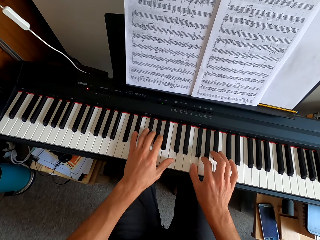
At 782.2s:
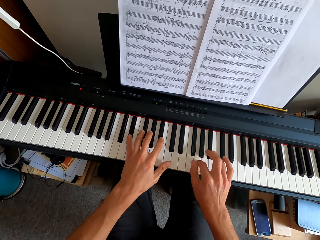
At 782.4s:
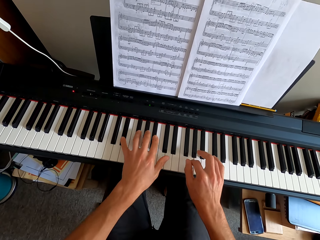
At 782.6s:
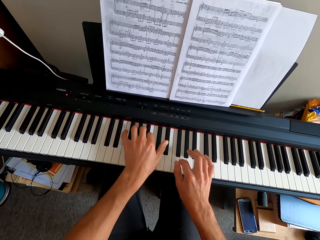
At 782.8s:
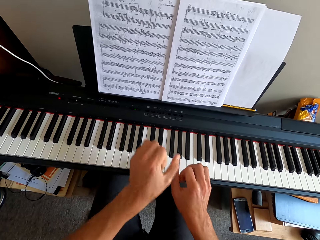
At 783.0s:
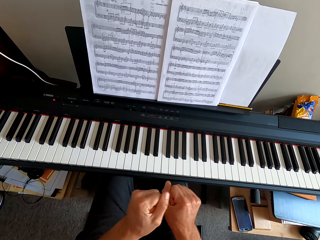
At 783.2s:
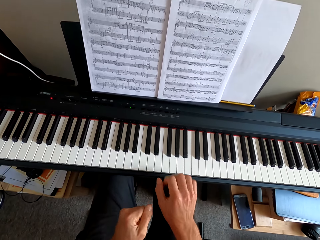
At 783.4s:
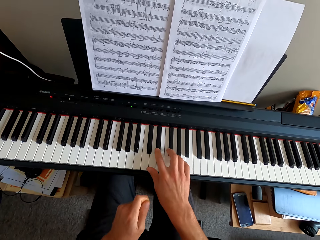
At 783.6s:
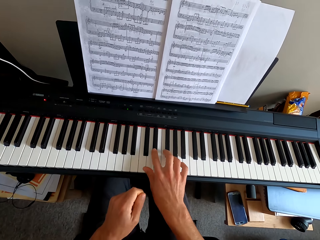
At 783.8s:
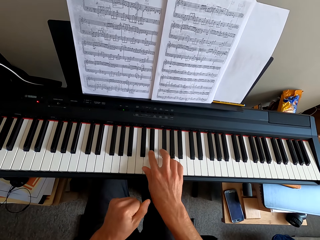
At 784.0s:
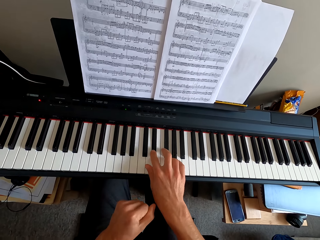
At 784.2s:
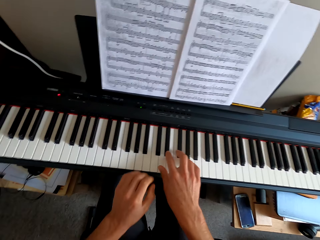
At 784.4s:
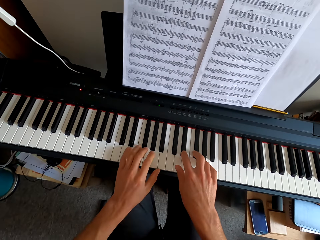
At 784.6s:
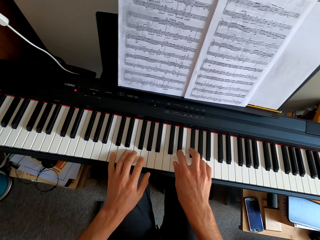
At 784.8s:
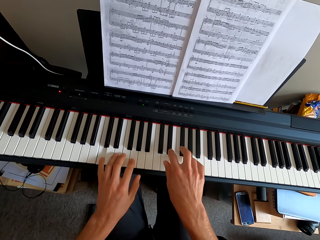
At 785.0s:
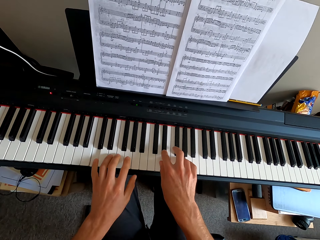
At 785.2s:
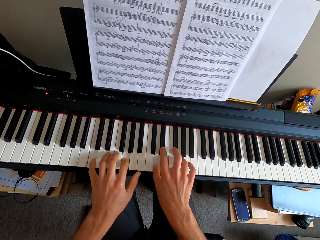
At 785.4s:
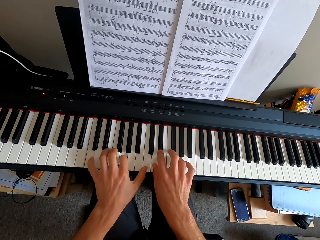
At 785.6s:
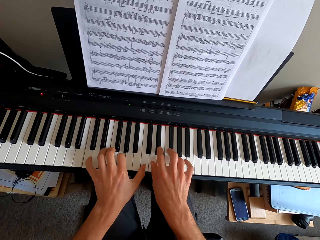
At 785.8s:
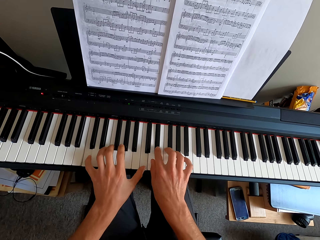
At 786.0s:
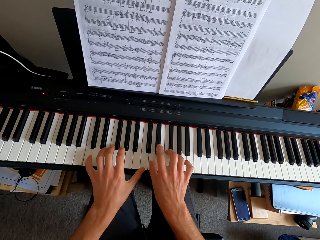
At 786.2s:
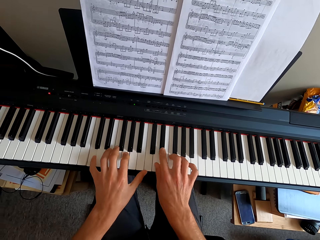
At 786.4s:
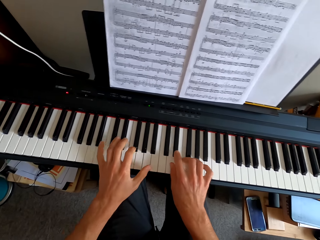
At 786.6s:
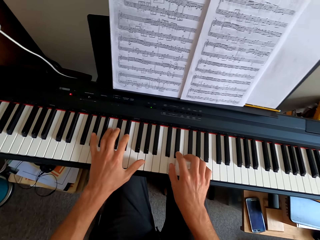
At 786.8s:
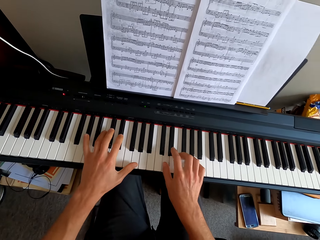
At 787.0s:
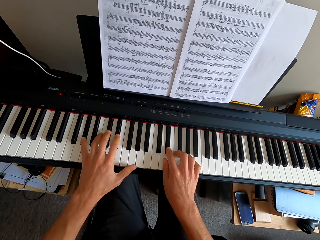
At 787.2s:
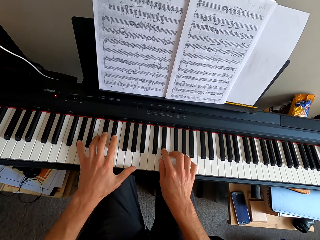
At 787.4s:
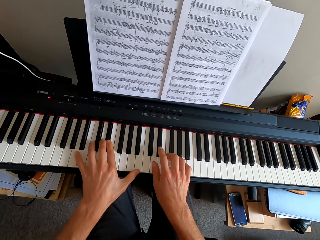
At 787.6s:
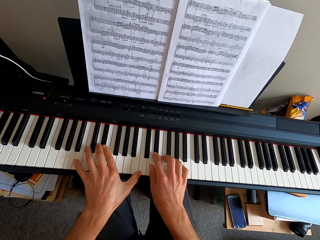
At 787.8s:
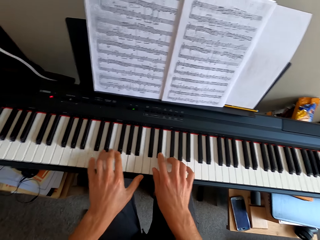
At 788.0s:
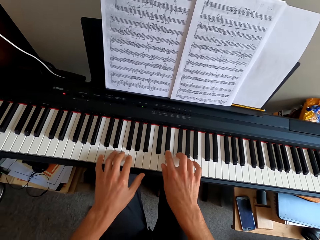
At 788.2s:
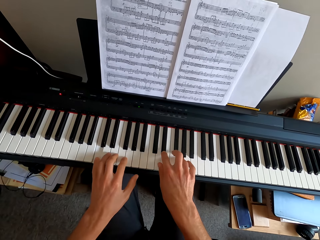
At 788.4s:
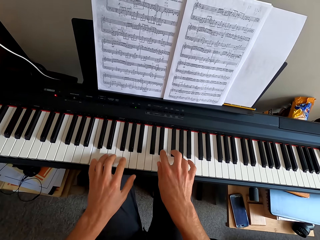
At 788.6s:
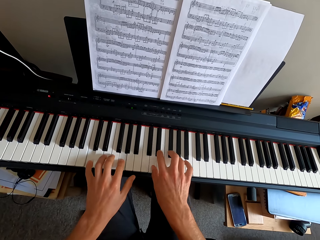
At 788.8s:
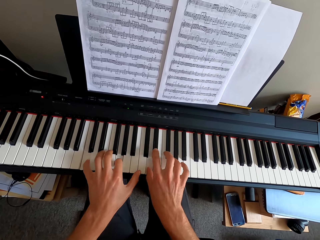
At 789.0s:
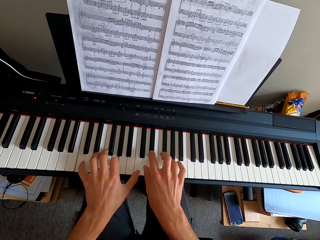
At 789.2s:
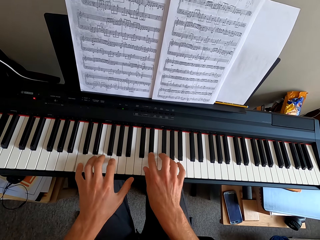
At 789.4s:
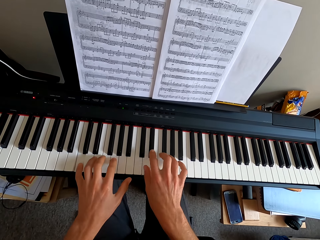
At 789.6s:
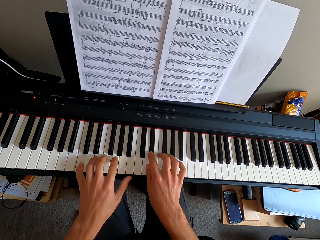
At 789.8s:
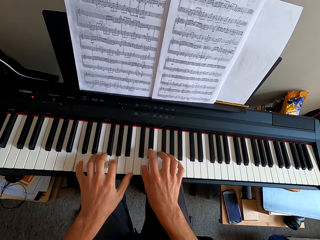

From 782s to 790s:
The camera wearer pulls his hand off the keyboard. He plays the keyboard with both hands.

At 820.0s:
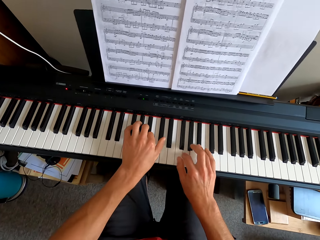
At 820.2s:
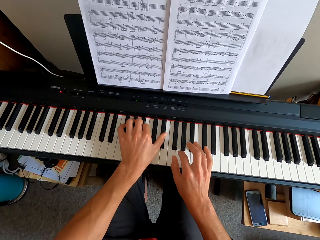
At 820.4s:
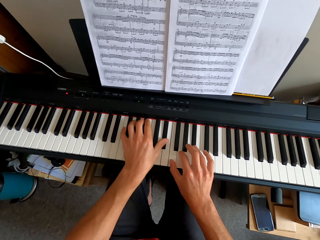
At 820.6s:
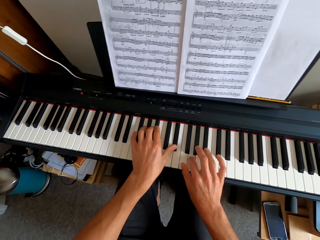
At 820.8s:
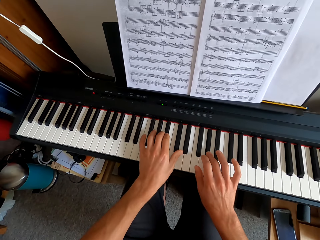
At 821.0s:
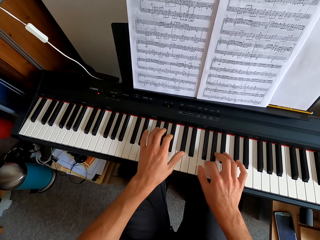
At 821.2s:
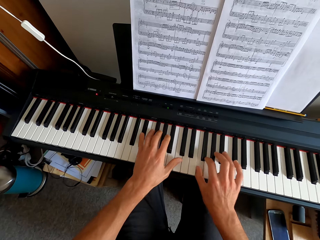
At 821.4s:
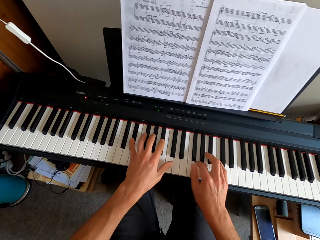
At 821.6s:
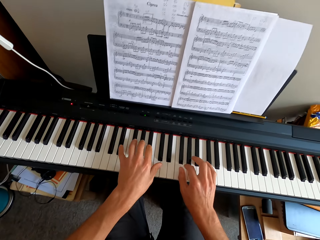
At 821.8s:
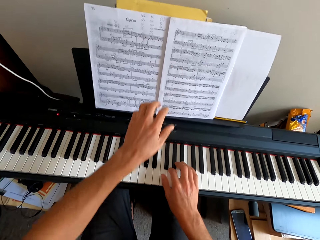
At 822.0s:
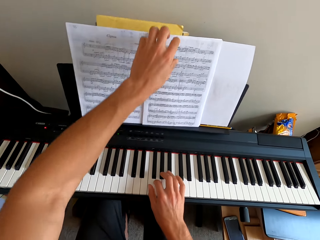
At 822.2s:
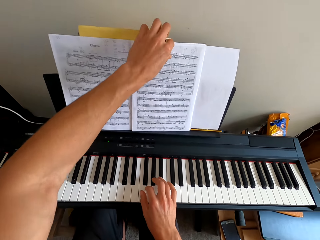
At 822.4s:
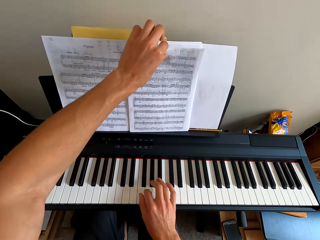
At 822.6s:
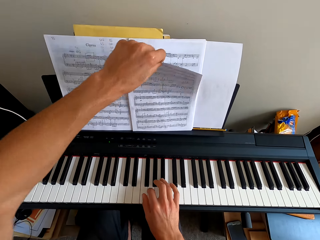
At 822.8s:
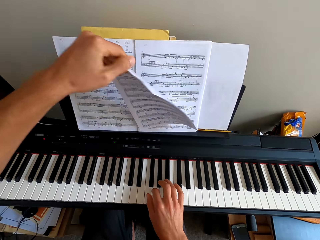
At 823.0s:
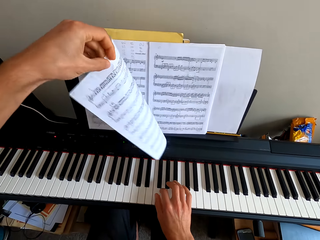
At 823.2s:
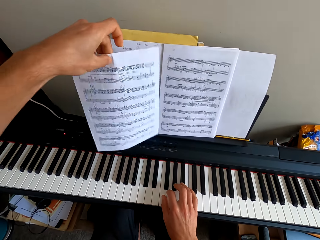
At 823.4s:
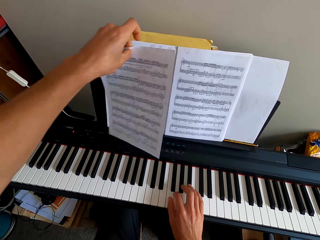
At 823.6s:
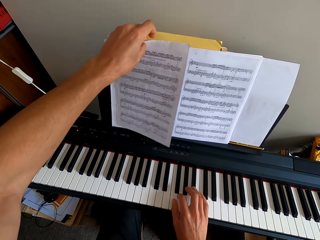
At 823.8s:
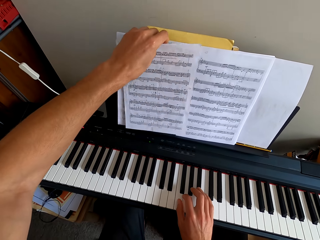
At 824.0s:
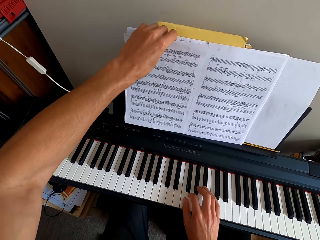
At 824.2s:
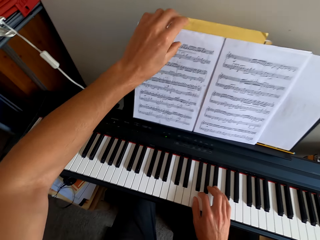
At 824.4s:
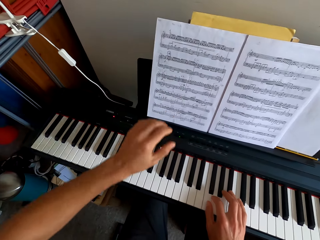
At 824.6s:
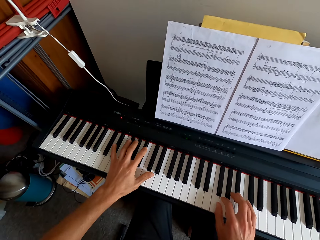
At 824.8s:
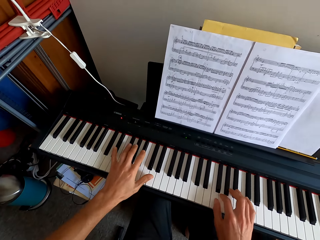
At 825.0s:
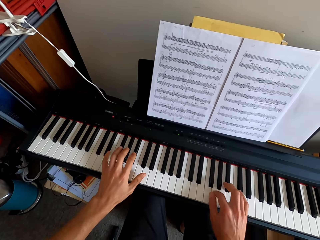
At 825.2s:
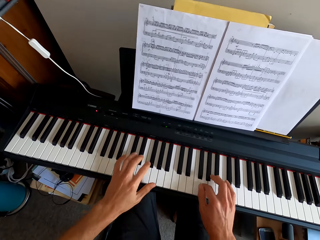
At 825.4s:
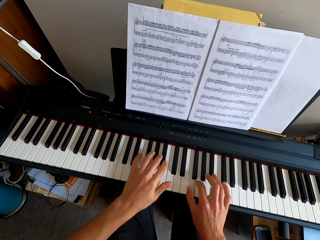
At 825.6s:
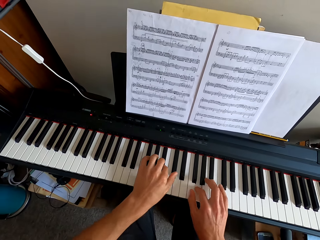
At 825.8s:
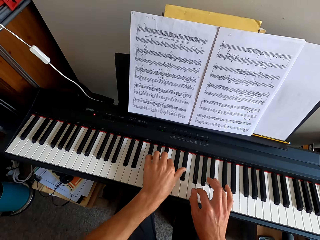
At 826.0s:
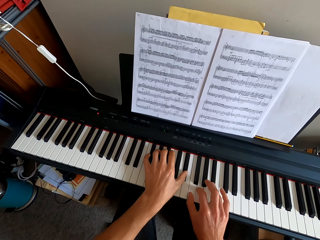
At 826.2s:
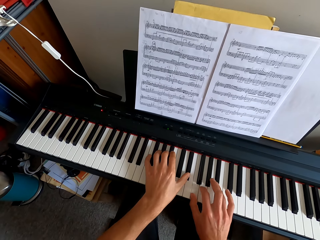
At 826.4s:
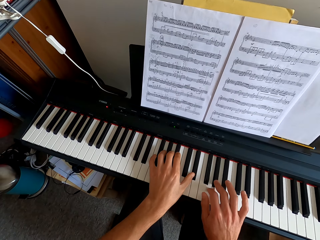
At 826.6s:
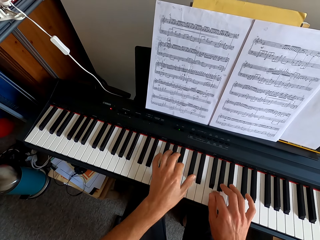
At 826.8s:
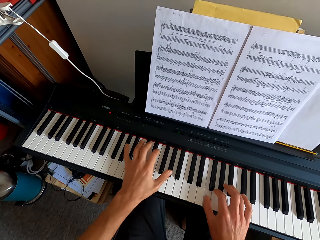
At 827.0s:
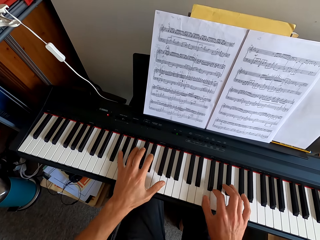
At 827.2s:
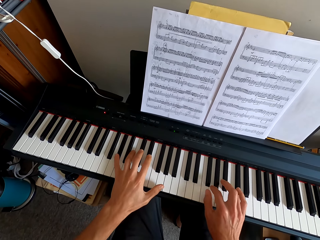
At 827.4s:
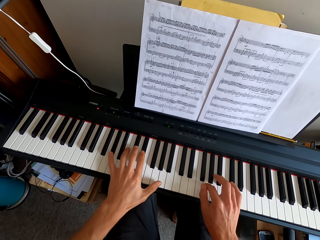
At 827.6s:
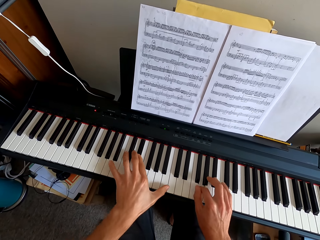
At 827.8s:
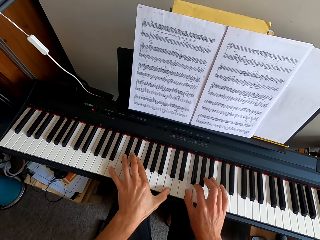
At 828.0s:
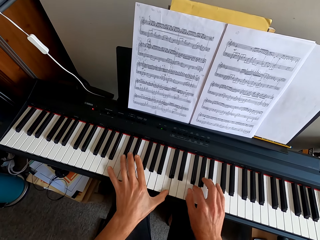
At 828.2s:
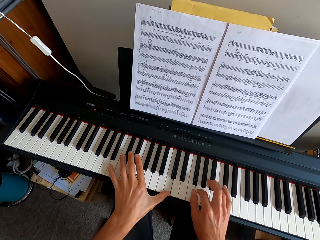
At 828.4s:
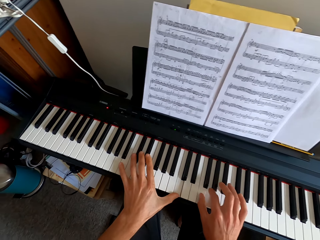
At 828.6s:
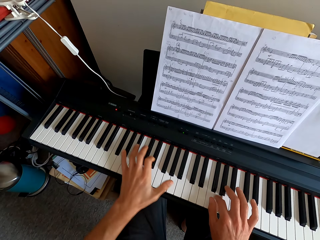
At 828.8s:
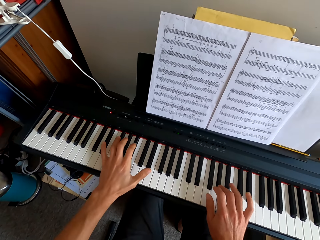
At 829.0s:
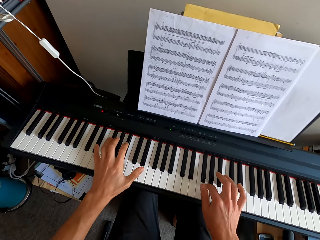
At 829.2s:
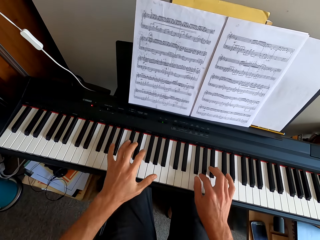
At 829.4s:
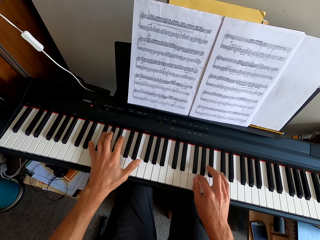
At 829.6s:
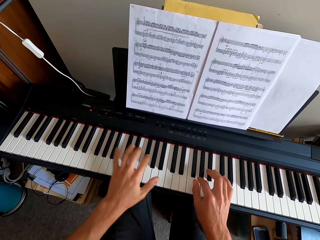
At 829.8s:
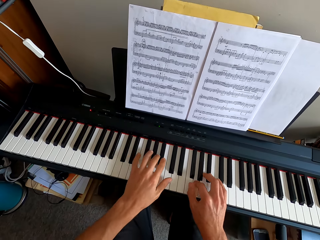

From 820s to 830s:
The camera wearer pulls his hand off the keyboard. He is flipping the papers on the note file. He plays the keyboard with both hands.

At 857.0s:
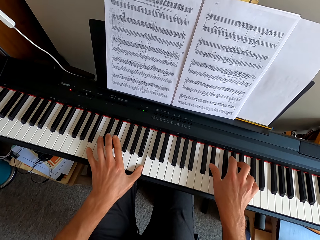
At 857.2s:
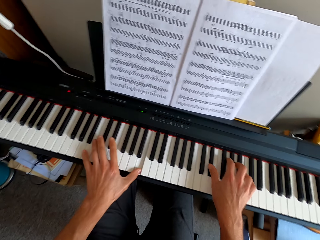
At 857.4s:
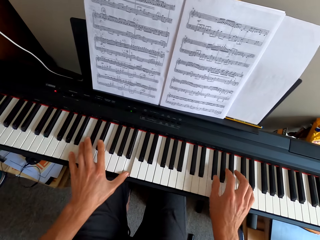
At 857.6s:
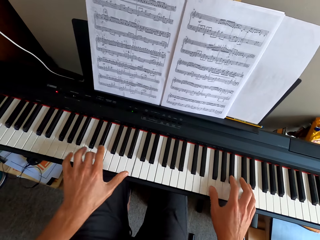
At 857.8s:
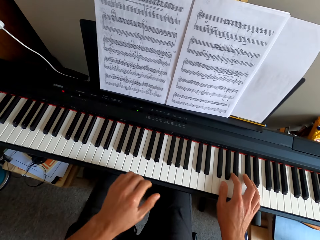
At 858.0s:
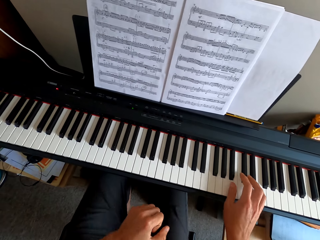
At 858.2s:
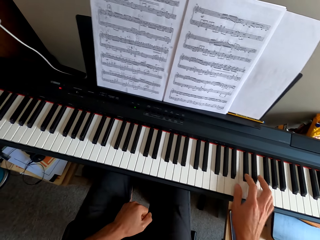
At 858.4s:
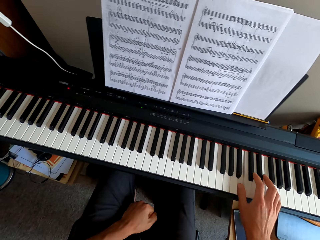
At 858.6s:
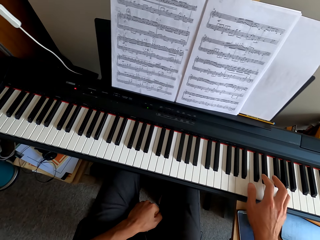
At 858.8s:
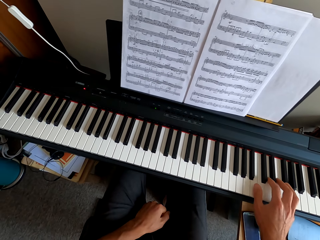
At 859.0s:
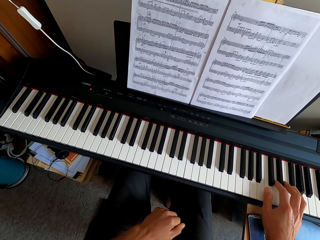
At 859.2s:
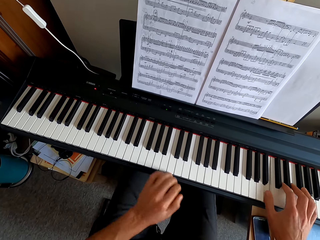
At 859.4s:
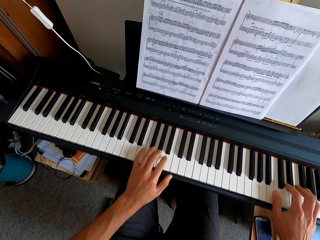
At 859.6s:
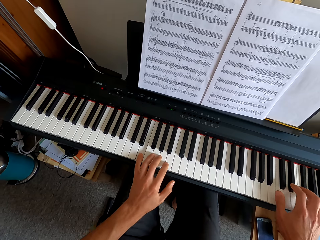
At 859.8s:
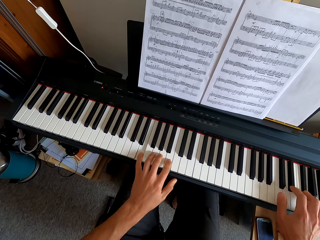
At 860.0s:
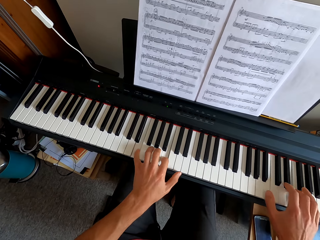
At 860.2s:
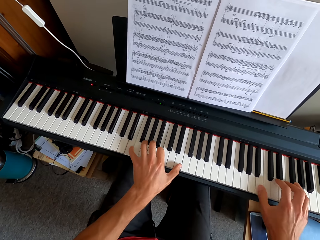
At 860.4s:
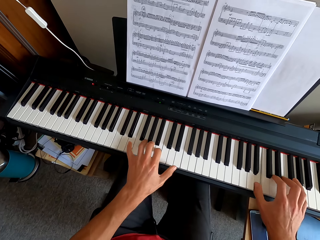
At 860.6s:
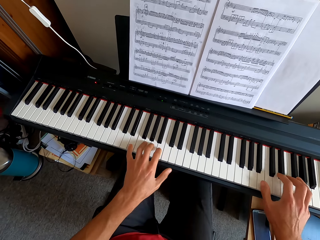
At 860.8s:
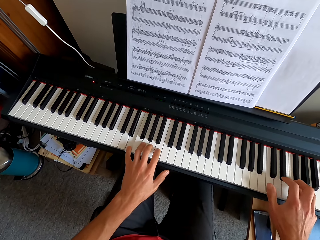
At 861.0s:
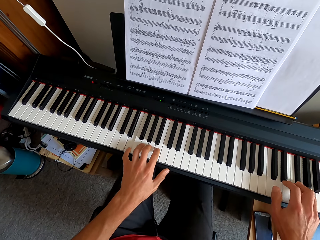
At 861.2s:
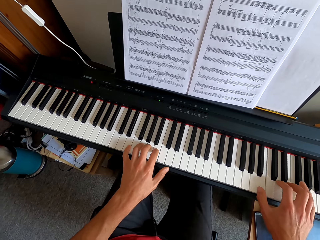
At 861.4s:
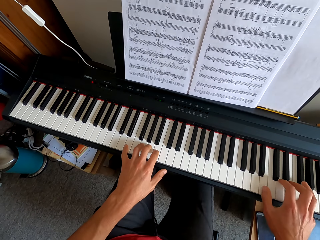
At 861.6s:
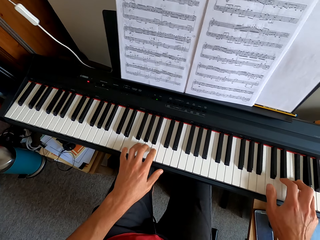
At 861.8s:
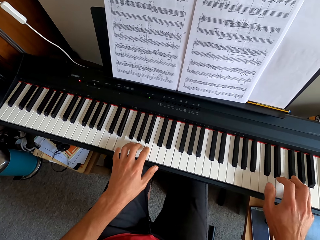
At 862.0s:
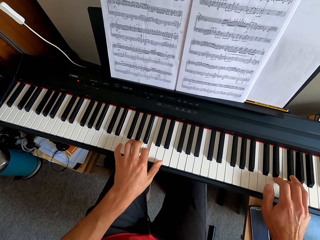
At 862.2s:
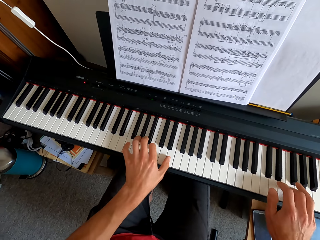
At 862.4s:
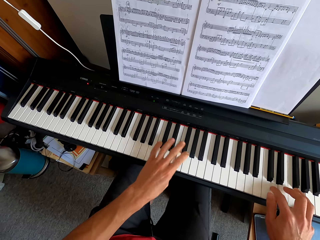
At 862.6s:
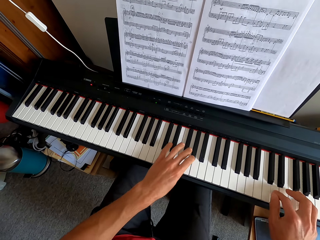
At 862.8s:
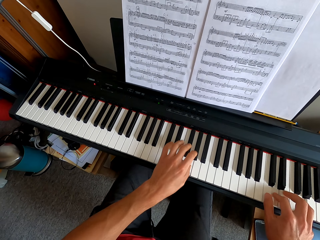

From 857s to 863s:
The camera wearer pulls his hand off the keyboard. He plays the keyboard with both hands.
